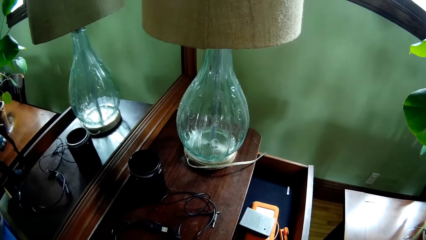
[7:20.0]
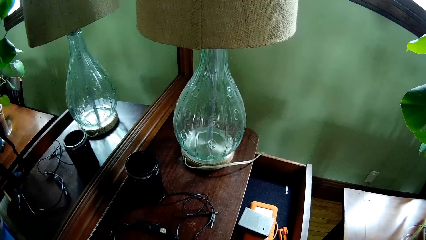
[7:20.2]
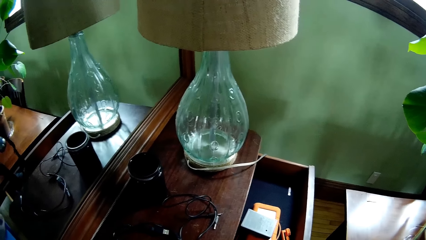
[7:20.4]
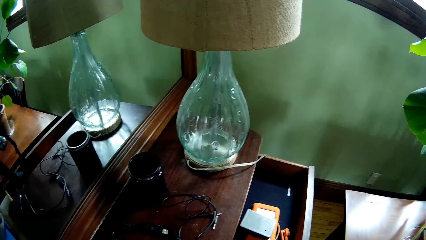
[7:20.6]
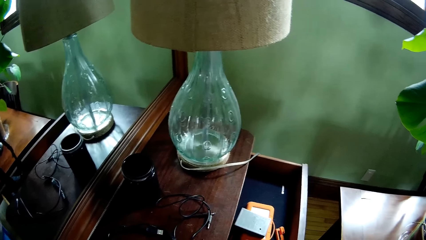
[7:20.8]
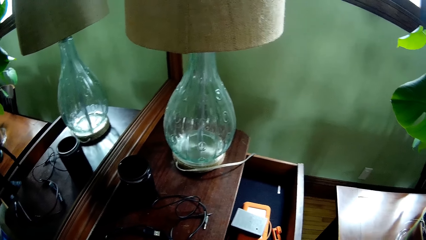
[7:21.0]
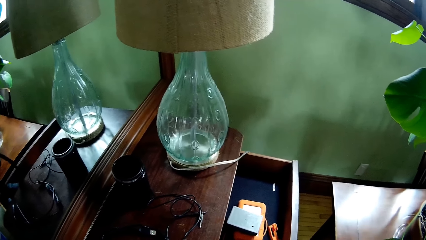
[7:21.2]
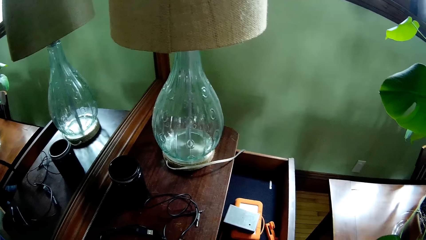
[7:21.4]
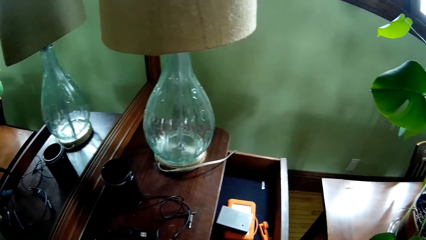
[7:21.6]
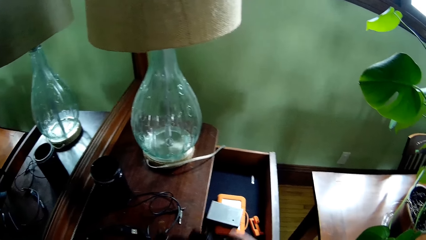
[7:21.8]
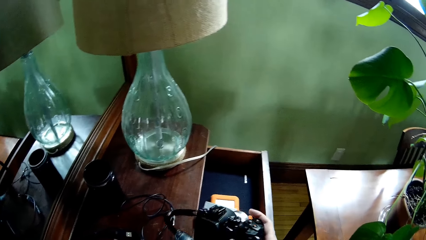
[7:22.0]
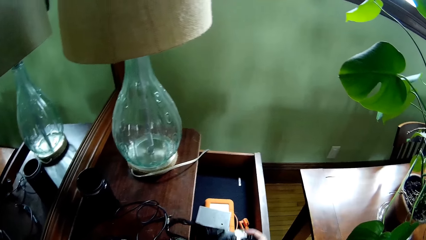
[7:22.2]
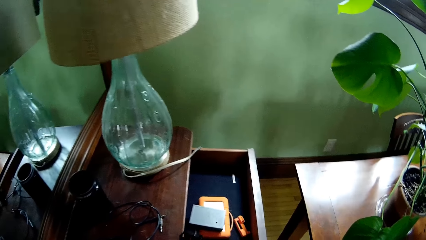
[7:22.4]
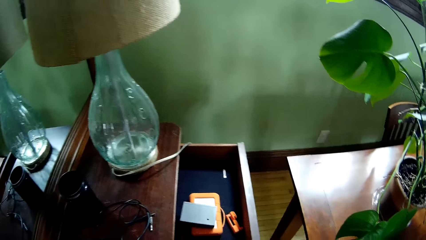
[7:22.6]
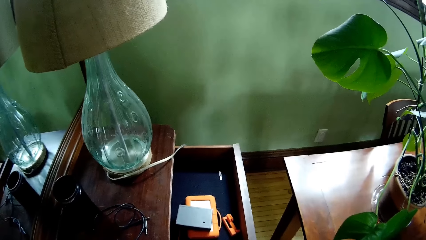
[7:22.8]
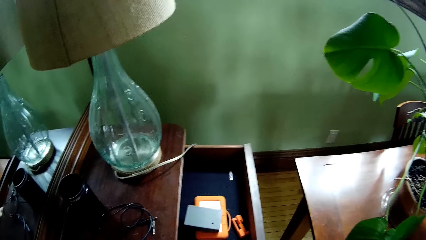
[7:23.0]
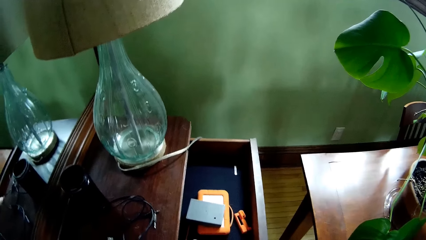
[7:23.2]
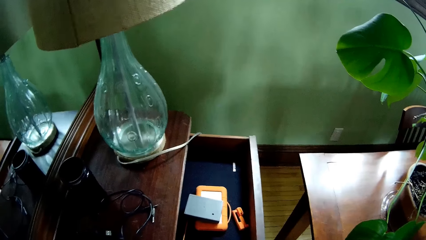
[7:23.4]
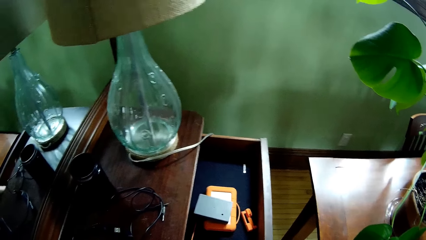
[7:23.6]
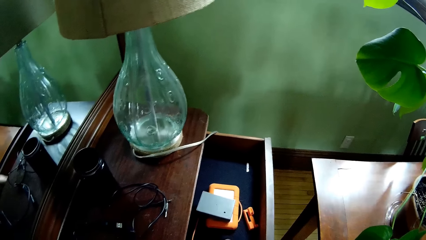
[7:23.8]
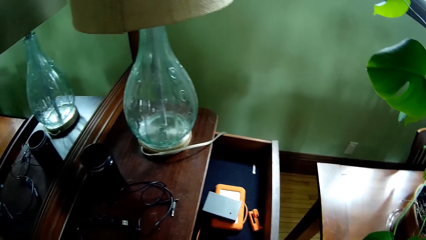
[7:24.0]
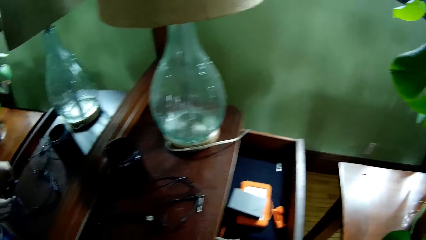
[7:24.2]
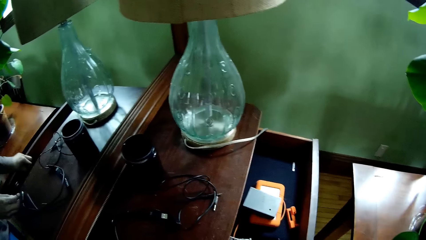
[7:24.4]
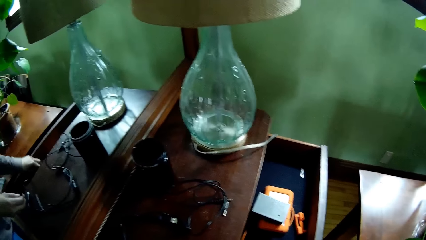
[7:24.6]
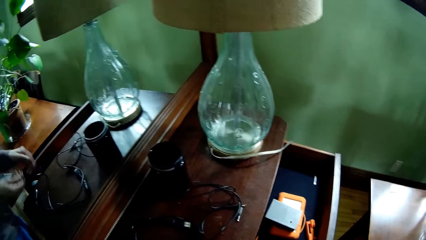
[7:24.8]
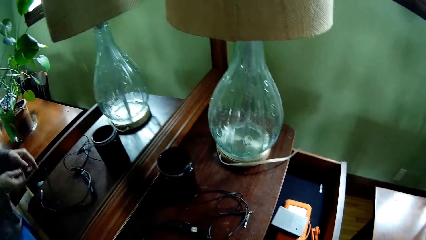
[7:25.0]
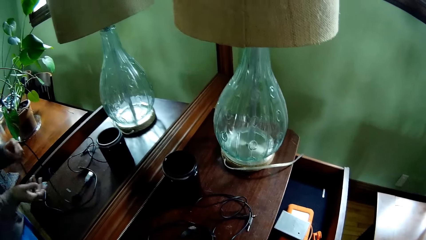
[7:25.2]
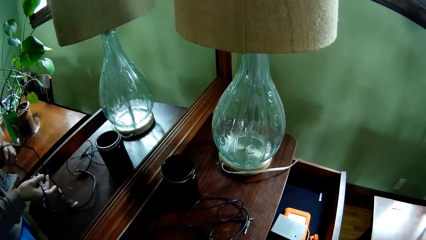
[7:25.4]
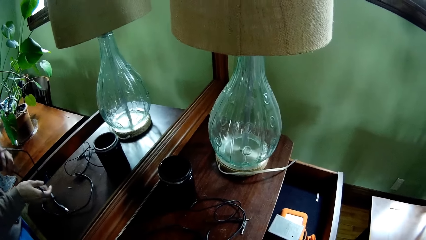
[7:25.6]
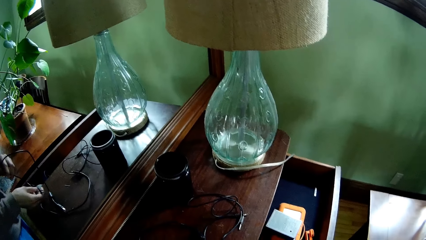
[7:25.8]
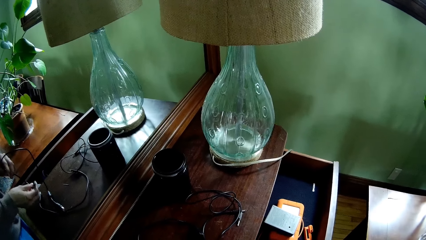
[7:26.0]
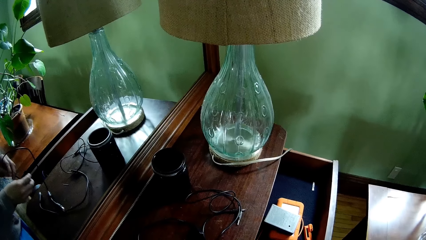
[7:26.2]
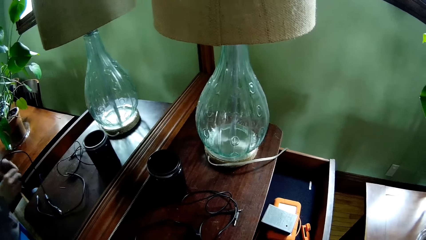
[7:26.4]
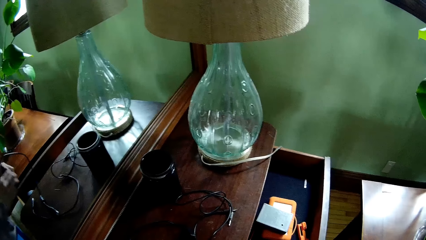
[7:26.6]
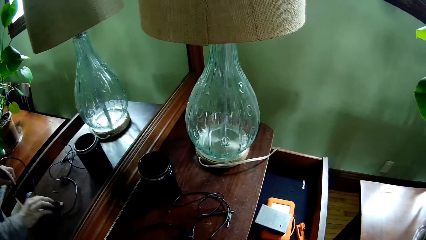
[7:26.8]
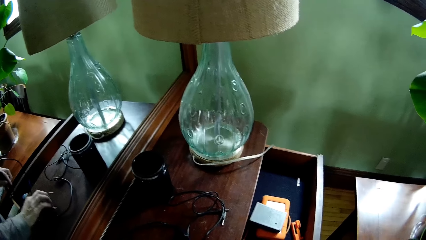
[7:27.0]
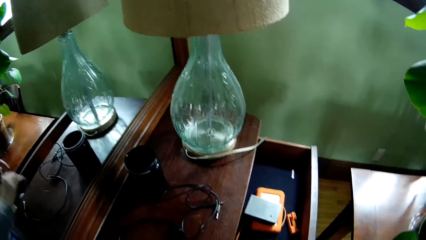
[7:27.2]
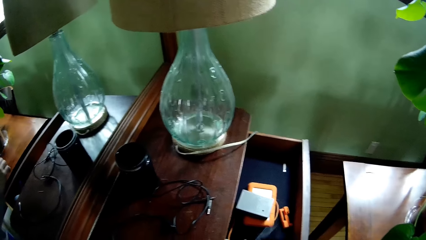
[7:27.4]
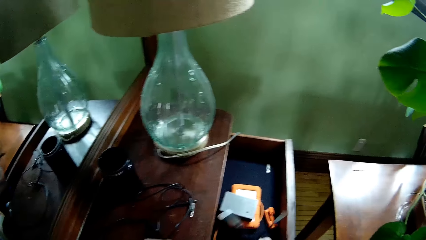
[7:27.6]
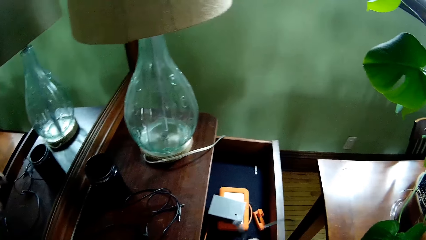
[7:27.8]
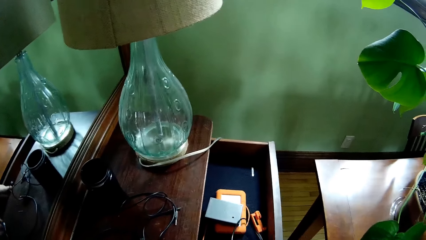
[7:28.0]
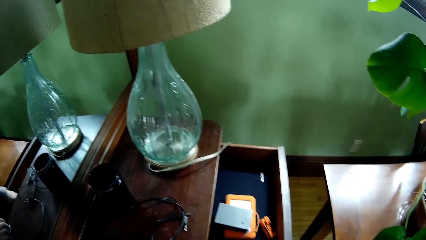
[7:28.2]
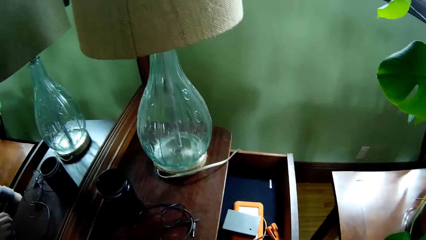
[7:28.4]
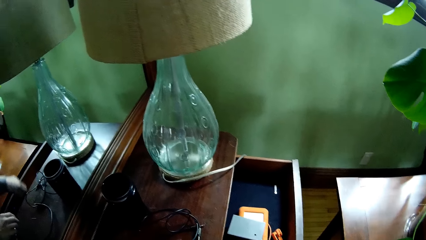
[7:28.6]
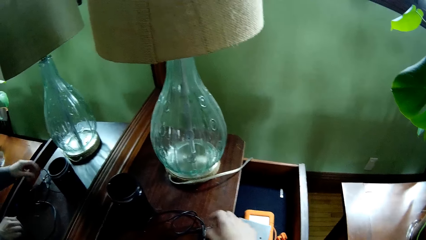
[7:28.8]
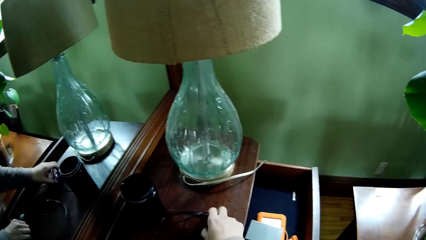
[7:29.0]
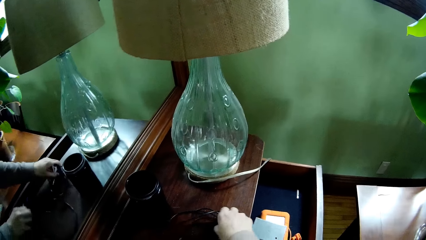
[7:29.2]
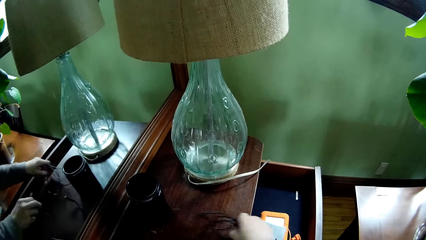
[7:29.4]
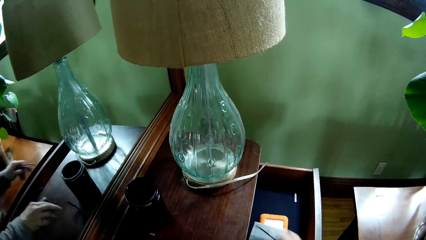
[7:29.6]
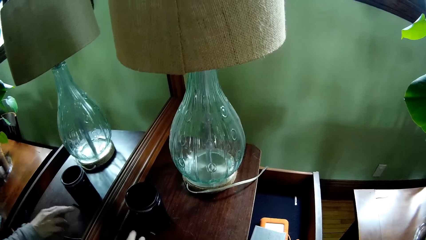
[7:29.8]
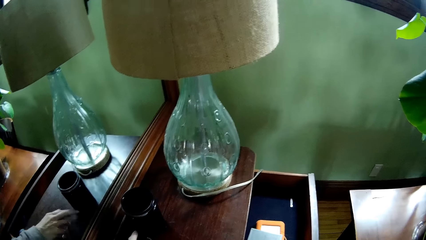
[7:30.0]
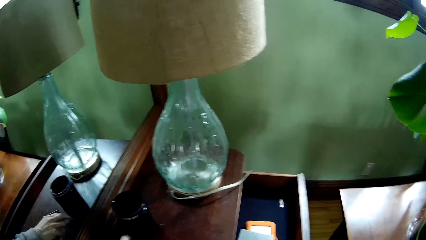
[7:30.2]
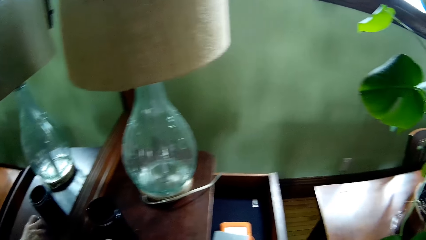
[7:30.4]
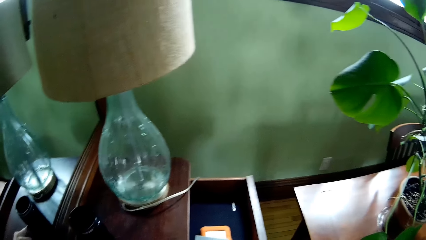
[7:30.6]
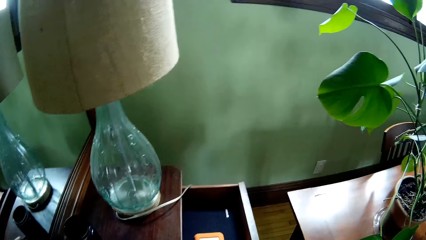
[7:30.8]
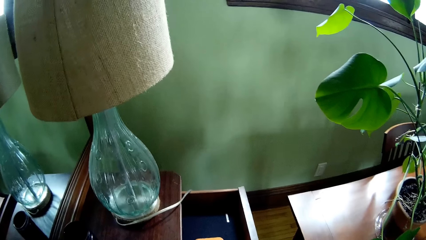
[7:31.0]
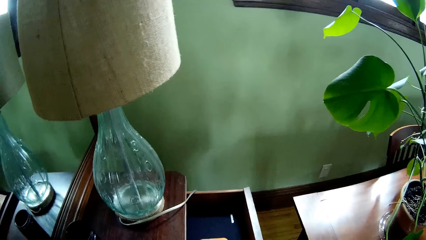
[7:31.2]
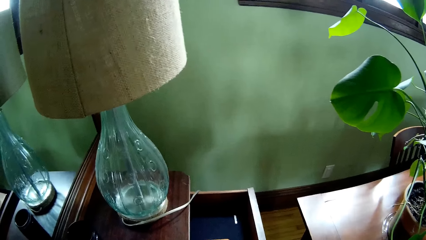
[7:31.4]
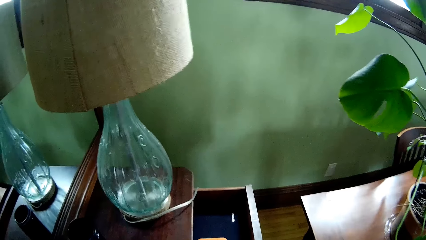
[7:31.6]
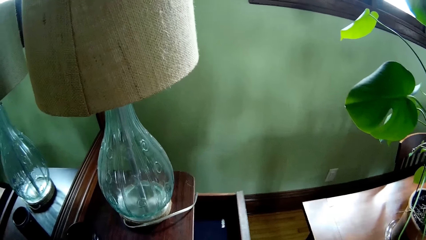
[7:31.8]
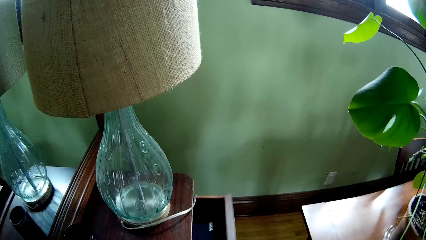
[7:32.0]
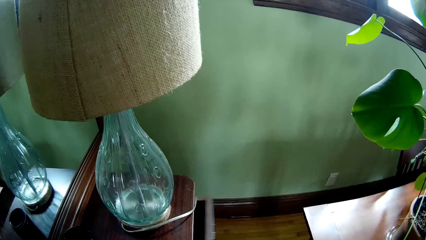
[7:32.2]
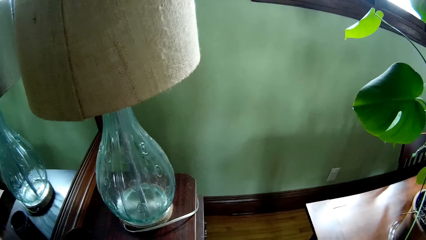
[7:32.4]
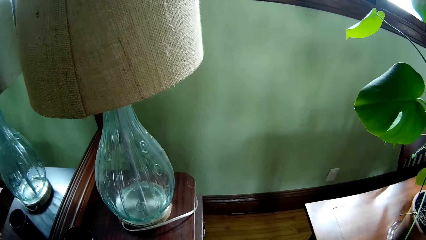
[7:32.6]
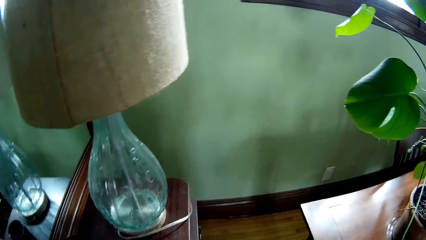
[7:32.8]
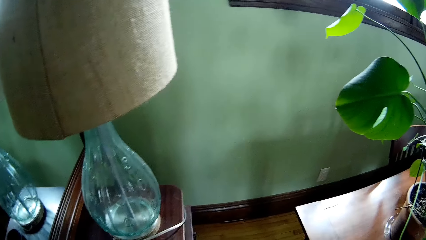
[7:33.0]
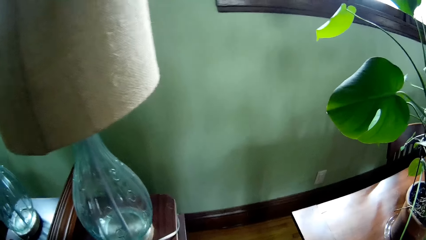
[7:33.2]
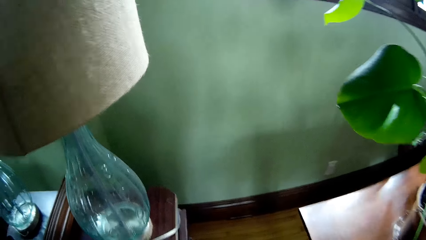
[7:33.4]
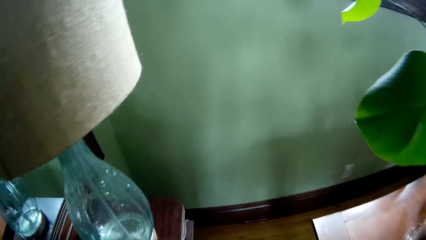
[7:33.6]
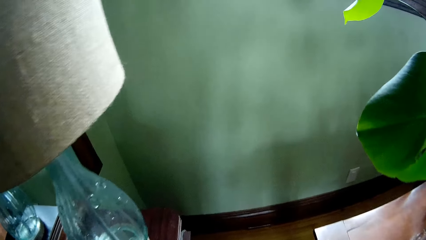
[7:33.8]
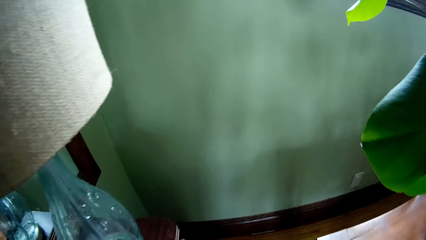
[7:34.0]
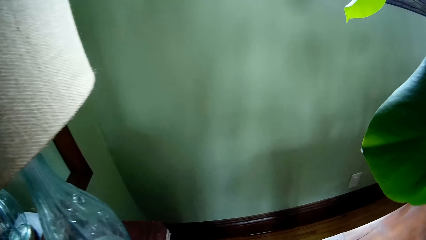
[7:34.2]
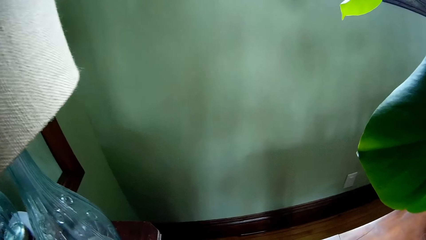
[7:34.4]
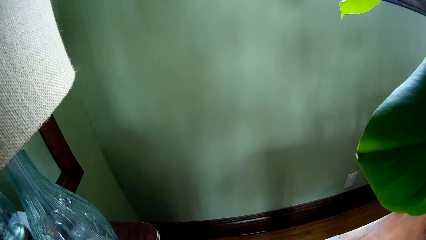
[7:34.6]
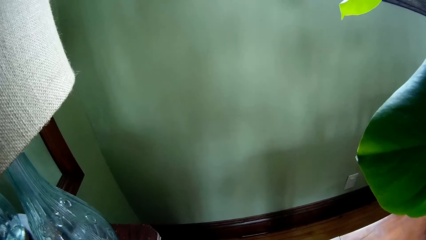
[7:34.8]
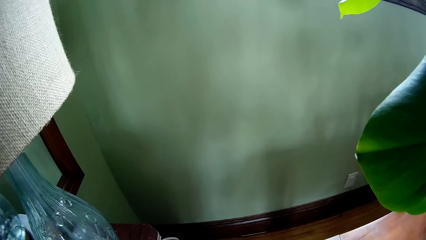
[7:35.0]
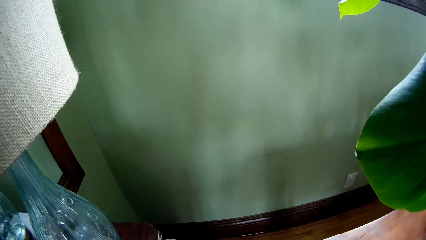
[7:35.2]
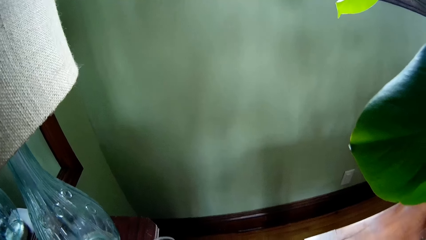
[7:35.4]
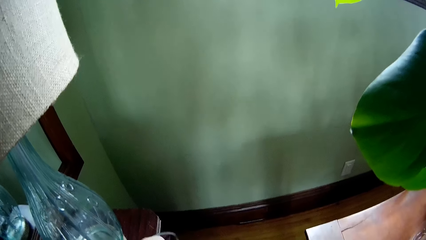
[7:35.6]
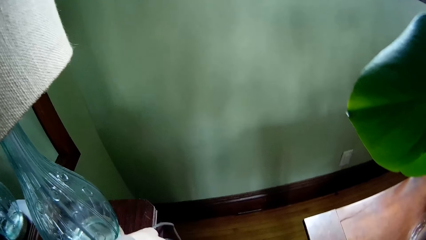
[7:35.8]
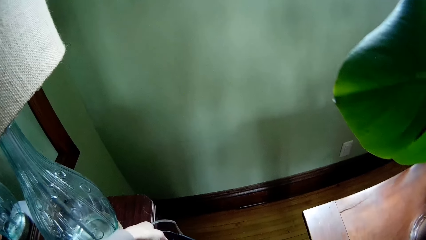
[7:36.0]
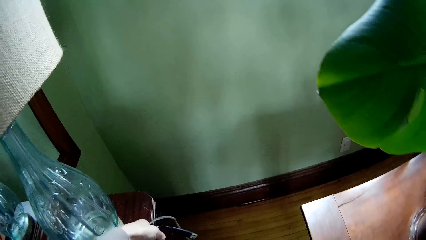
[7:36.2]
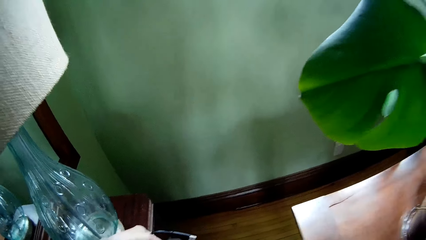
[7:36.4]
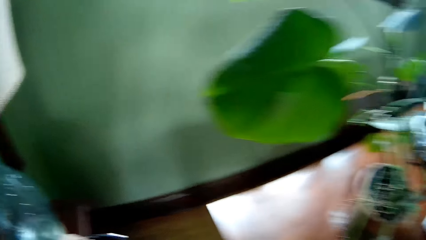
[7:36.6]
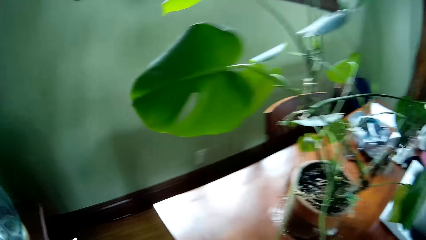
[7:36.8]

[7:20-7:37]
The camera wearer puts the camera in the drawer. He holds the cable. He folds the black charger from the drawer with his hands. He places the cable in the drawer. He picks up the black charger from the drawer with his right hand. He closes the drawer with his right hand. He moves the wire.
